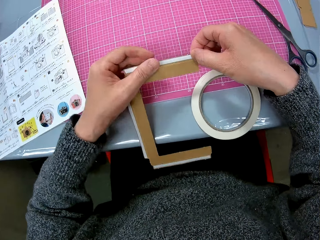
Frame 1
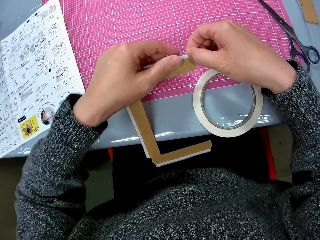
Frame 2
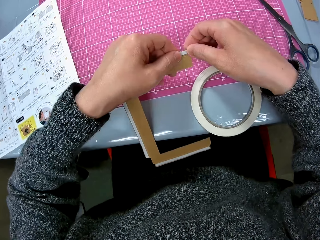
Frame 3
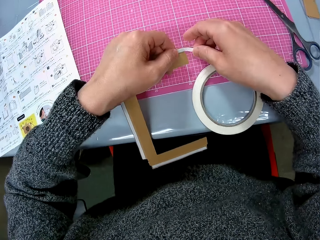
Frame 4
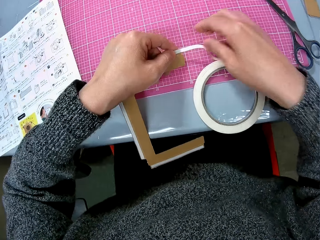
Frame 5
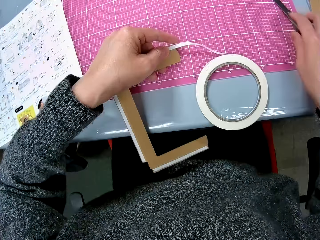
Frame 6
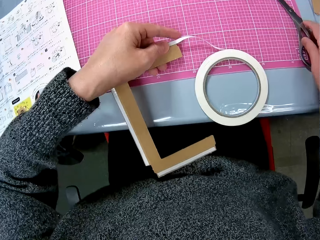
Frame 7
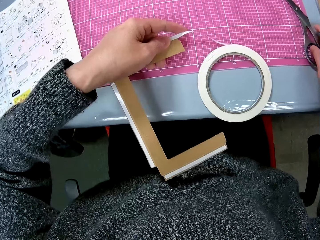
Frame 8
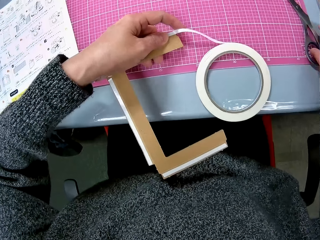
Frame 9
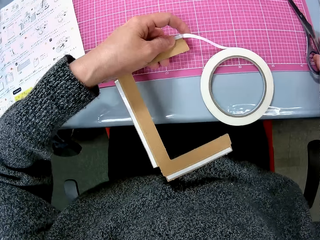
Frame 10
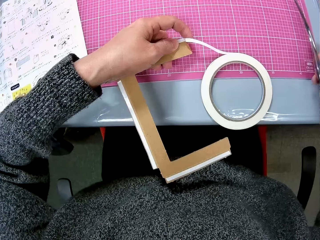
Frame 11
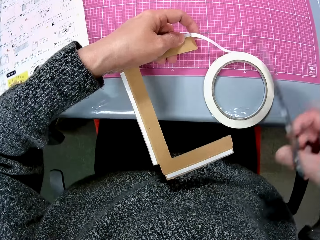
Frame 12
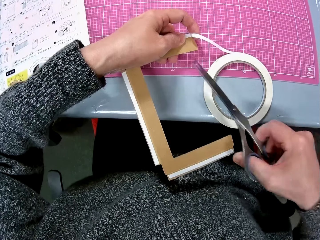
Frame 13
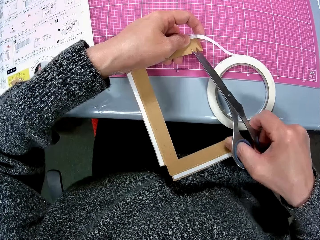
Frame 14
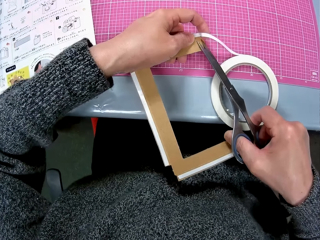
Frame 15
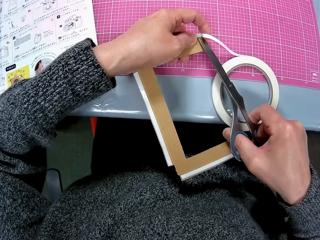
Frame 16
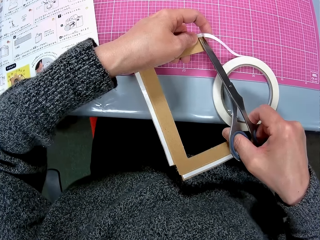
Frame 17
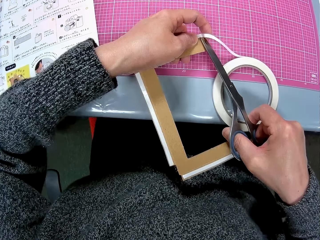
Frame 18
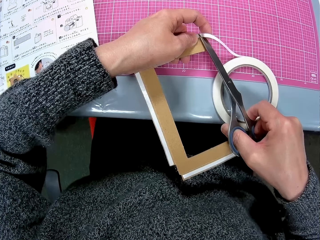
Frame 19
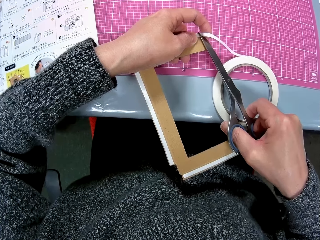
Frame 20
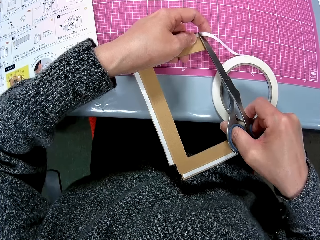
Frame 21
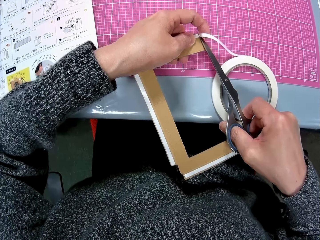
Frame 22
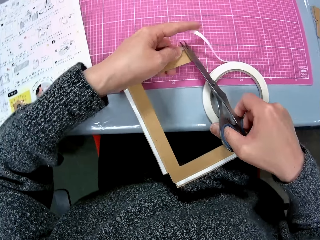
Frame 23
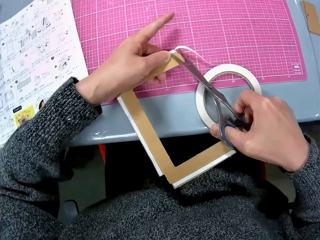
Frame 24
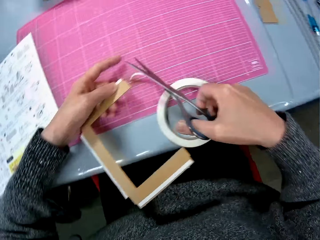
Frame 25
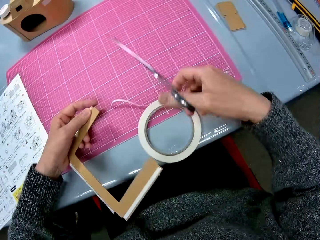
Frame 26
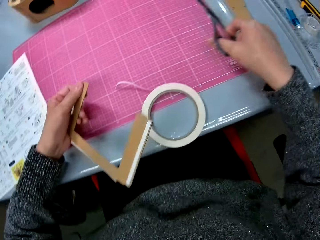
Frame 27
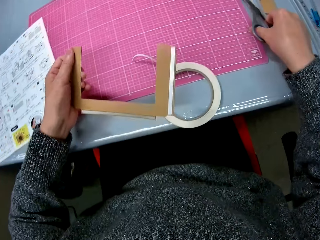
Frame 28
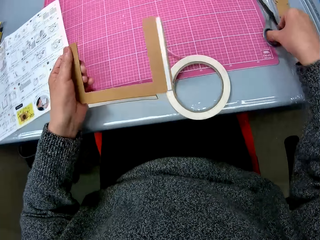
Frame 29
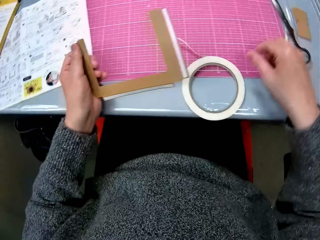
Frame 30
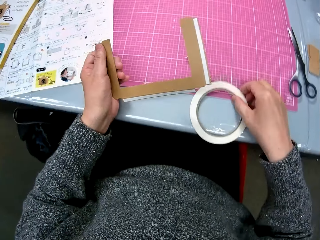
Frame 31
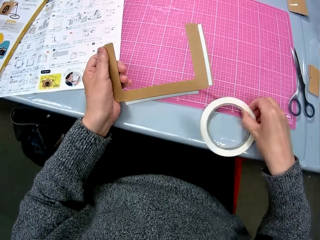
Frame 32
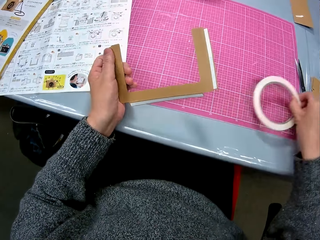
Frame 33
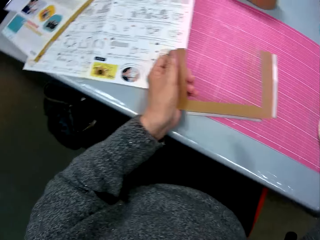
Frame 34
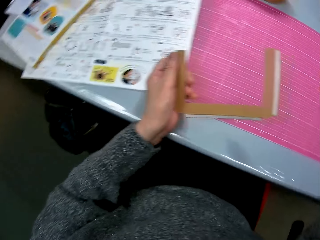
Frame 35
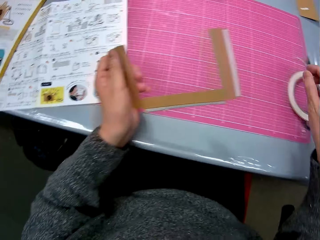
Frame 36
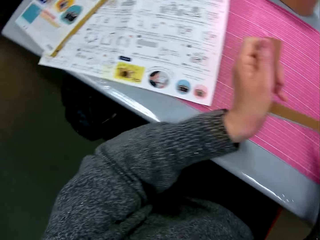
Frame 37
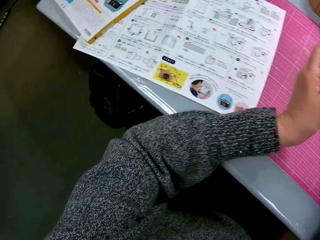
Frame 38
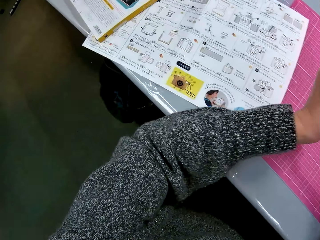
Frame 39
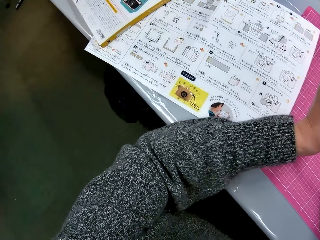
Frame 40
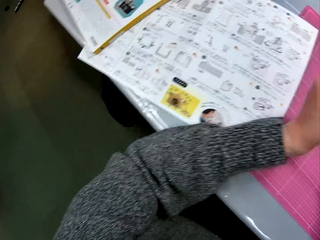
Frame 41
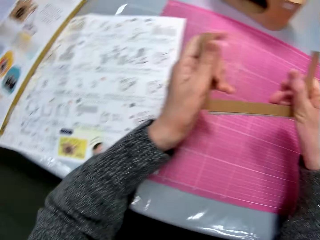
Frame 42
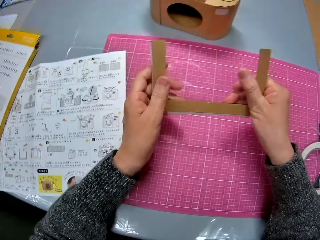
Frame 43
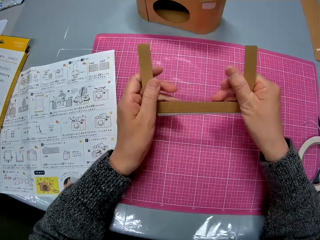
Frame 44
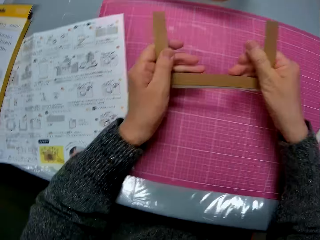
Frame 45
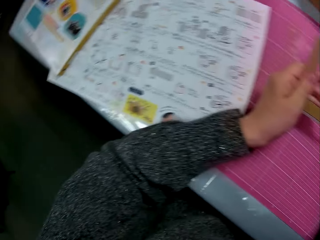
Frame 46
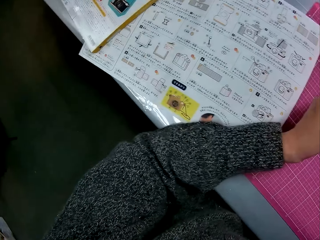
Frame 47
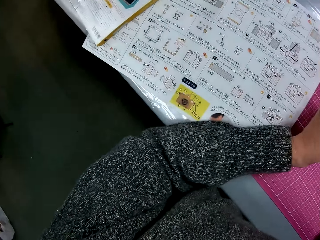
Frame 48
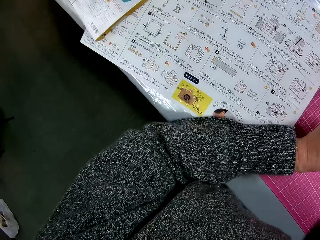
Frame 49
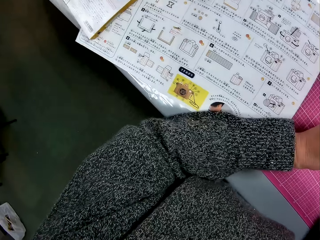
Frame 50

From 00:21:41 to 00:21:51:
The camera wearer picks up the pair of scissors from the cutting sheet. They cut the tape from the cardboard piece with the pair of scissors. They place the pair of scissors on the cutting sheet. They move the tape roll on the cutting sheet. They pick up the sellotape and put the sellotape on the table. They hold the piece of cardboard.

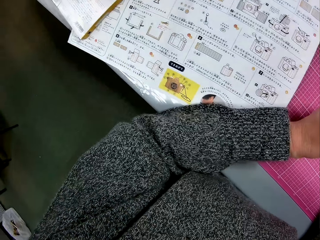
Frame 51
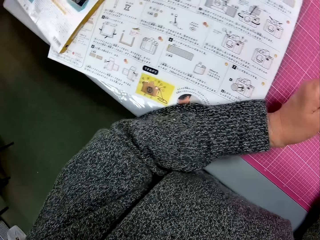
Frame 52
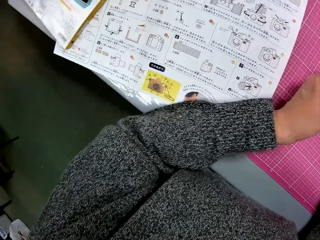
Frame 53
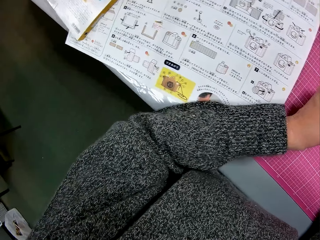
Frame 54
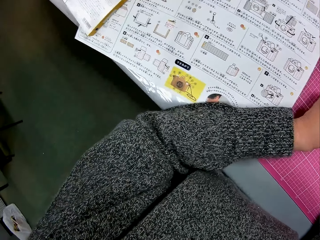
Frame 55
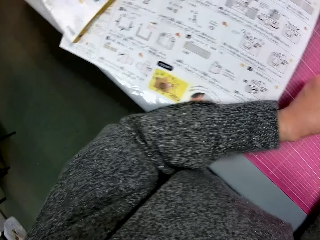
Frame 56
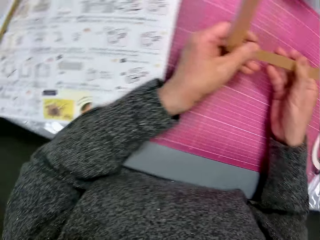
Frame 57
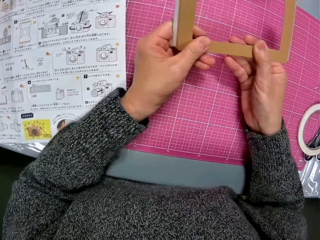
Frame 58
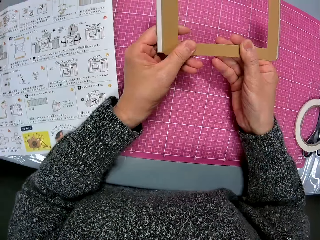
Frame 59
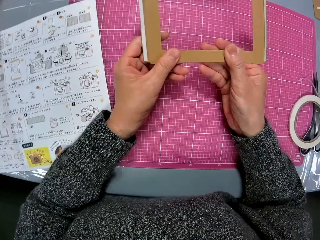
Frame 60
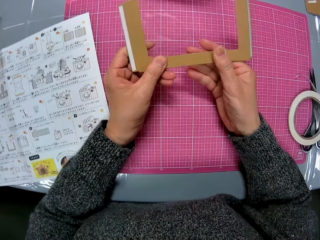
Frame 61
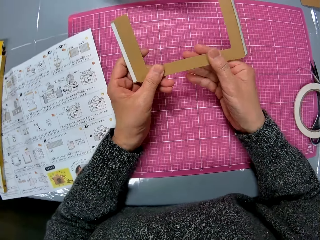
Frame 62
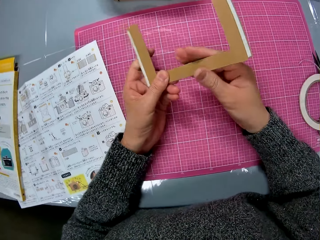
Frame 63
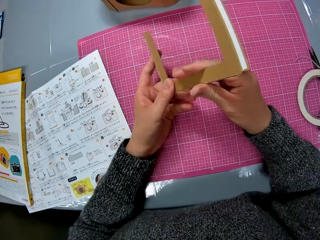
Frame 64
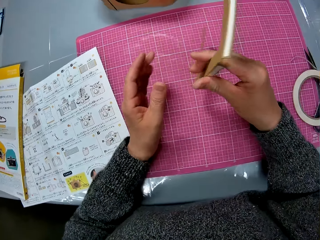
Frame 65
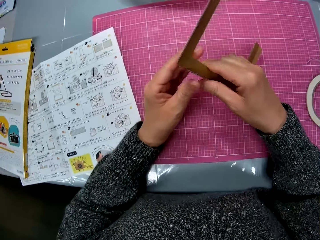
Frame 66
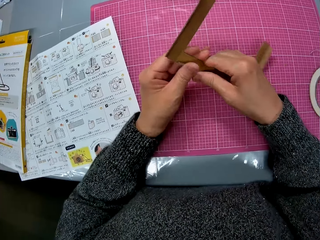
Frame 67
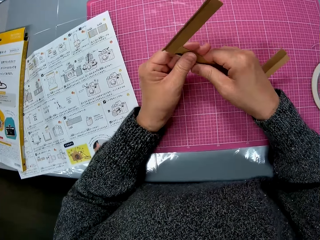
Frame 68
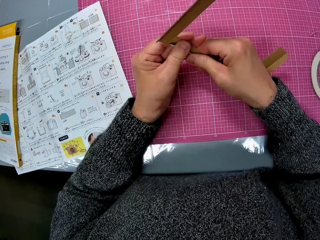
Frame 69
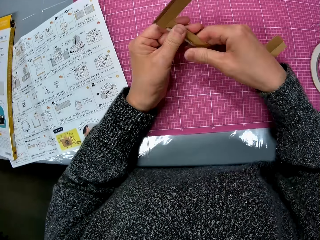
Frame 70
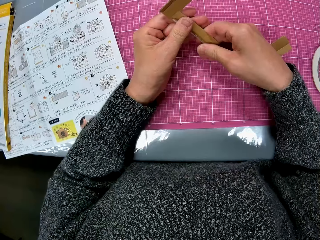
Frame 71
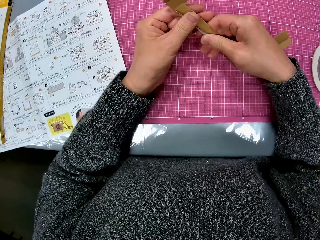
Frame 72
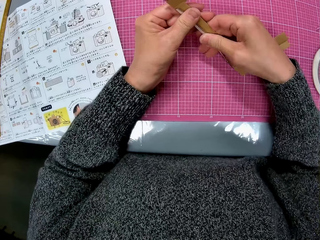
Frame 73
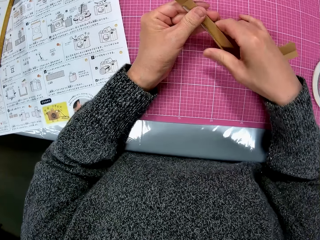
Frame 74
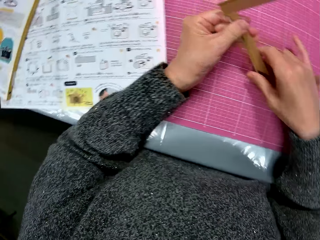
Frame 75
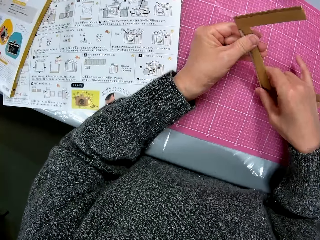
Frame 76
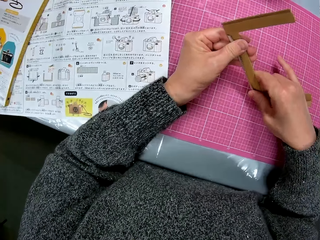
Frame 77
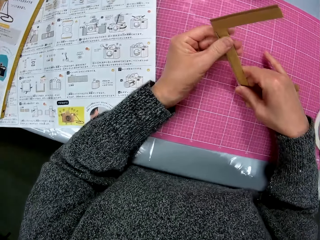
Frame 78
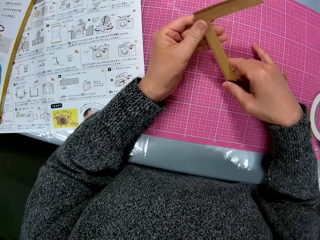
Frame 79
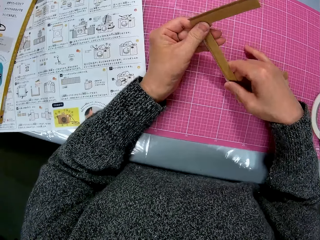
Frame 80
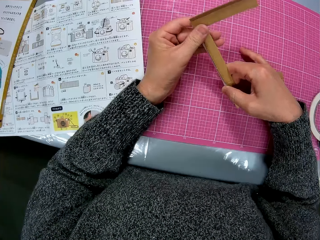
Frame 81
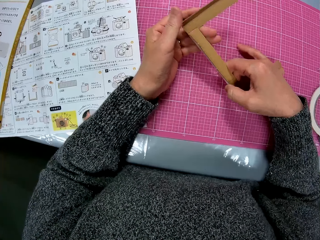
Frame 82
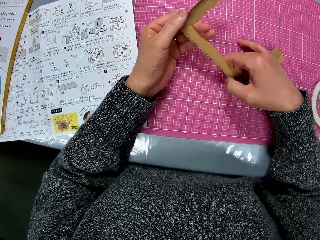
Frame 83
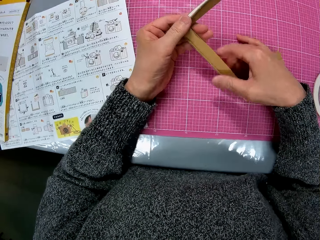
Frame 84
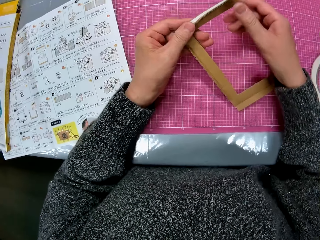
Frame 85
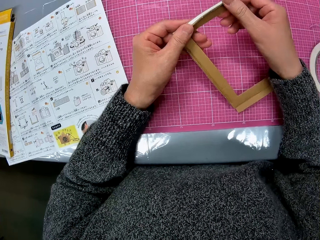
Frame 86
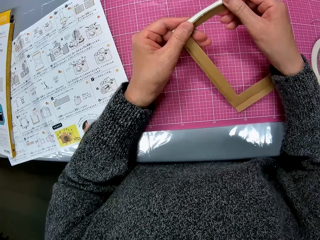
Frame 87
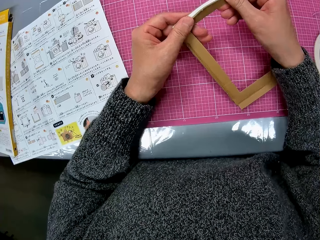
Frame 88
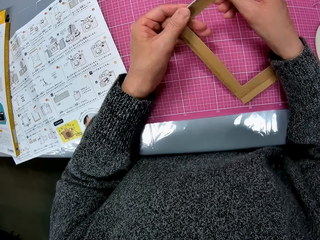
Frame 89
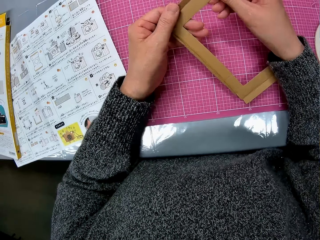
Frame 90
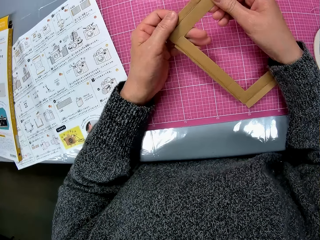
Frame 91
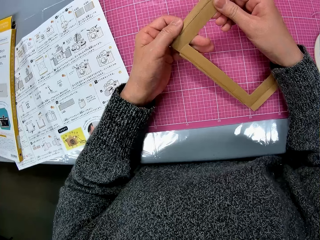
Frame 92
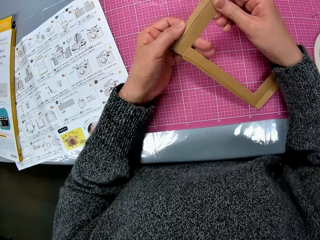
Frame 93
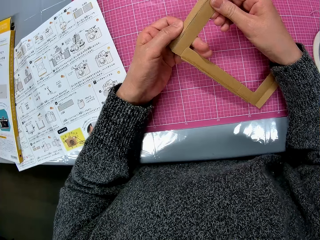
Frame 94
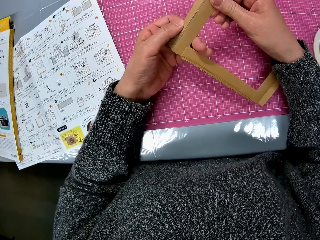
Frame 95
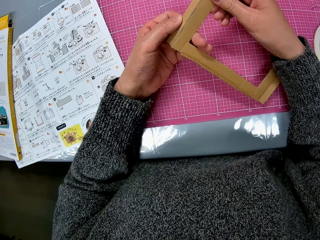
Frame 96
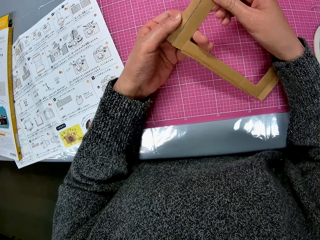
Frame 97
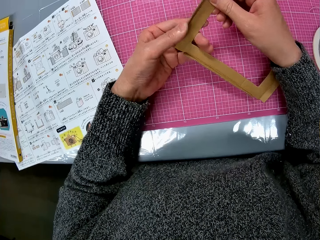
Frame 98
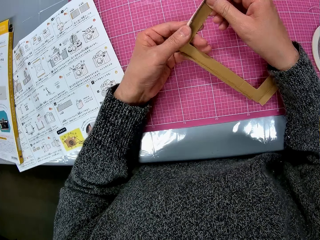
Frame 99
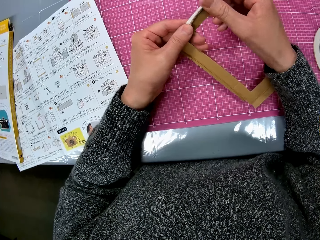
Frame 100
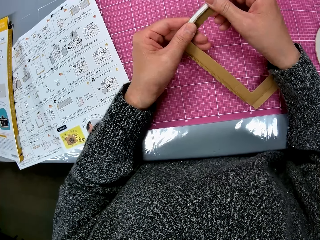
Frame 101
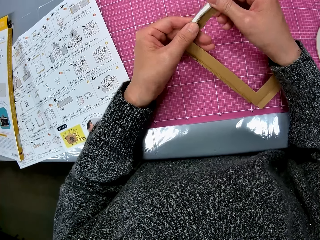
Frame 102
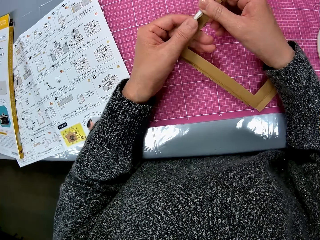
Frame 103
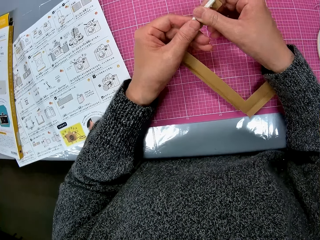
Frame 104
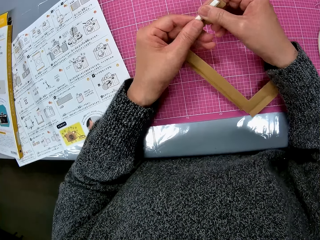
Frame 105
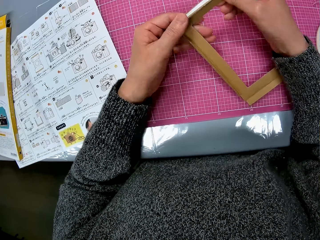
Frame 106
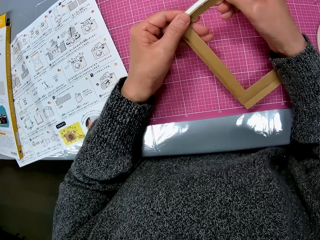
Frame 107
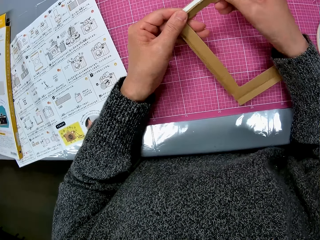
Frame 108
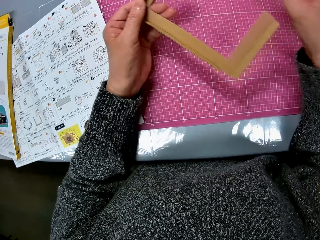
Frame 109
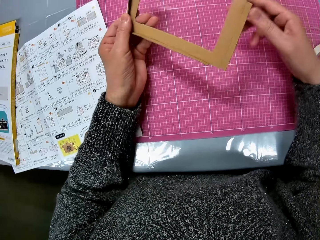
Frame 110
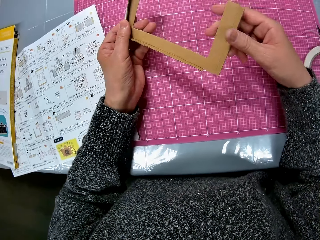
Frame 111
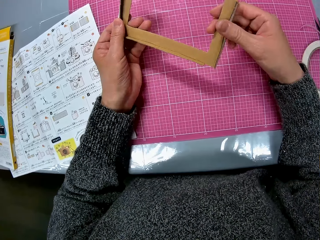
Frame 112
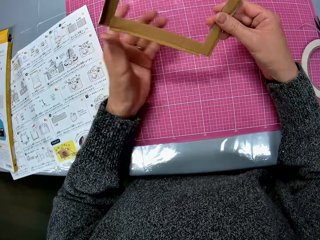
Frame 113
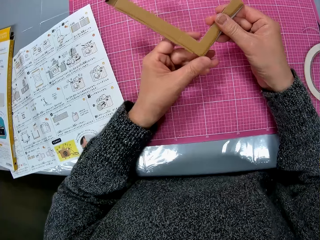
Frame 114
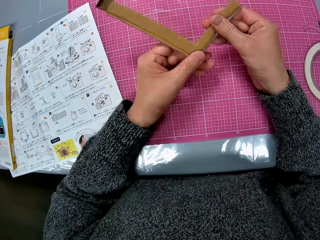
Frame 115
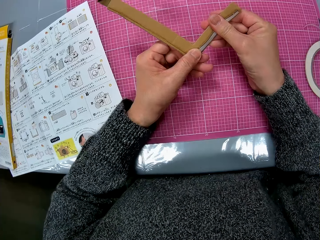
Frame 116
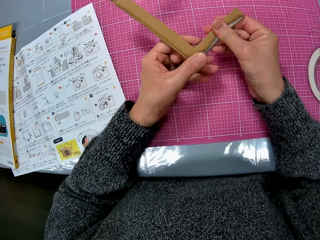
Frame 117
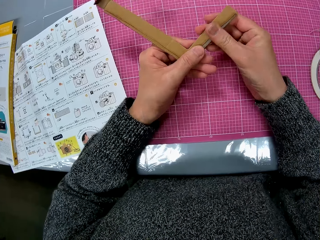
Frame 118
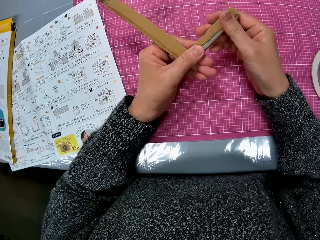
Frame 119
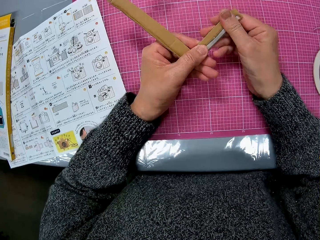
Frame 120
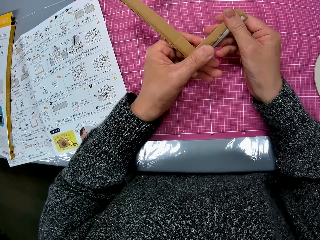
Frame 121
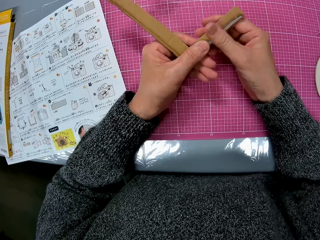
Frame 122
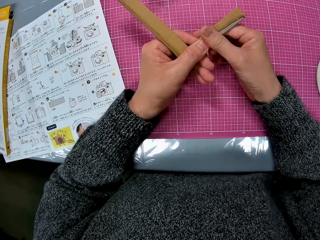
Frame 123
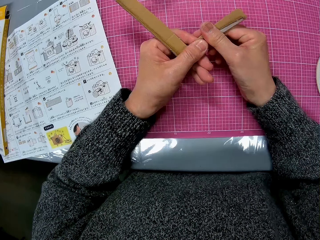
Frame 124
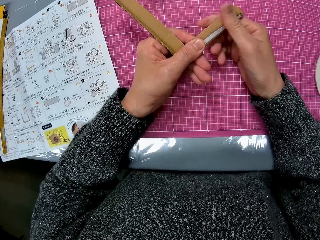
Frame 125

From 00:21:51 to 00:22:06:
The camera wearer reads the paper. He turns the cardboard piece in his hand. He folds the tips of the cardboard piece. He fixes the piece of cardboard. He folds the piece of cardboard.
